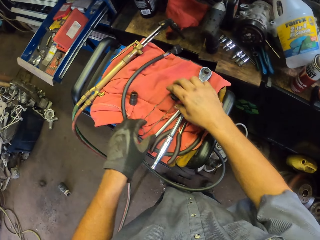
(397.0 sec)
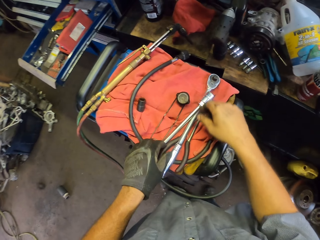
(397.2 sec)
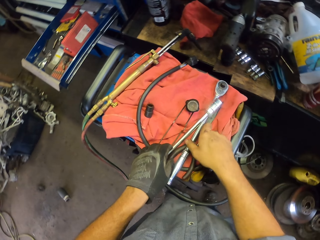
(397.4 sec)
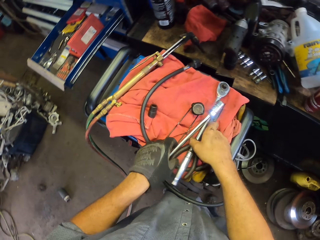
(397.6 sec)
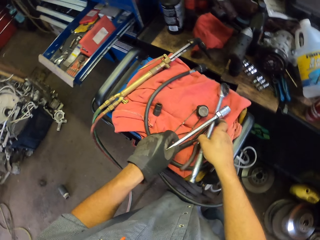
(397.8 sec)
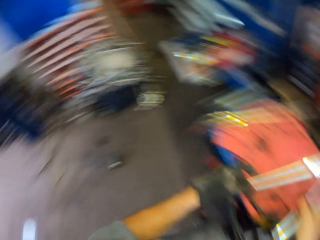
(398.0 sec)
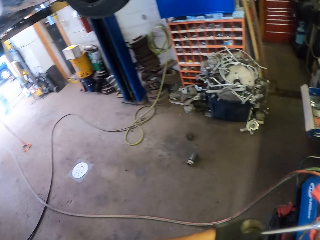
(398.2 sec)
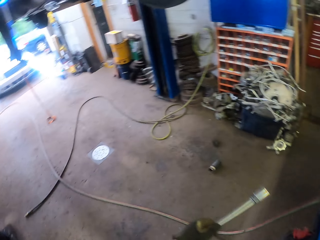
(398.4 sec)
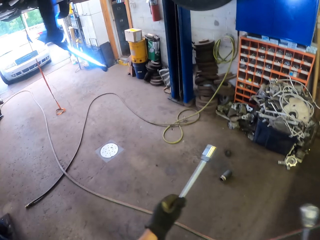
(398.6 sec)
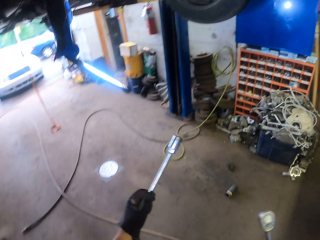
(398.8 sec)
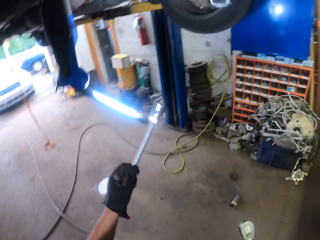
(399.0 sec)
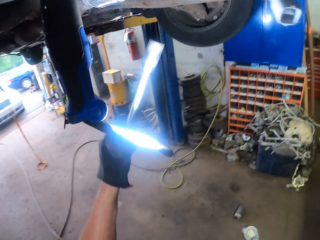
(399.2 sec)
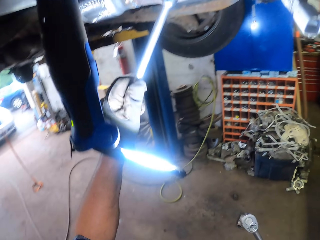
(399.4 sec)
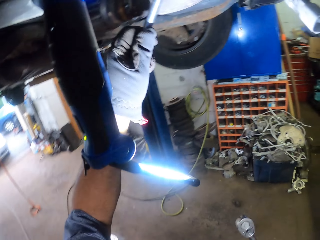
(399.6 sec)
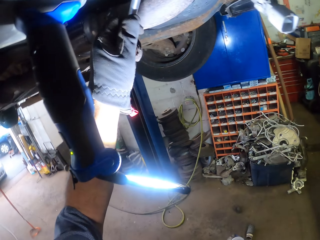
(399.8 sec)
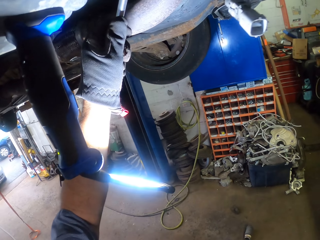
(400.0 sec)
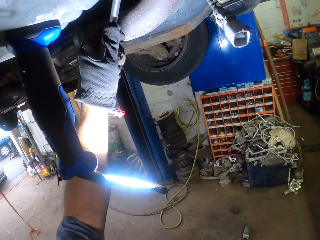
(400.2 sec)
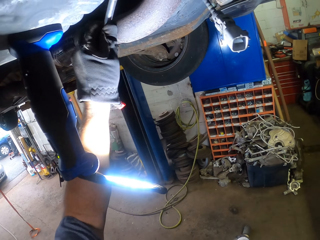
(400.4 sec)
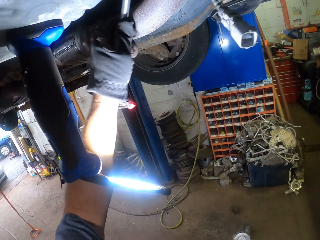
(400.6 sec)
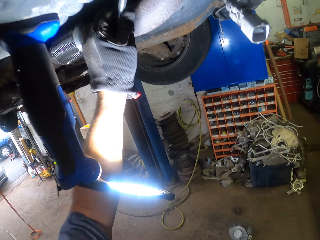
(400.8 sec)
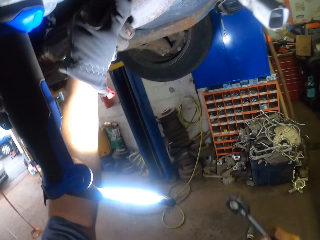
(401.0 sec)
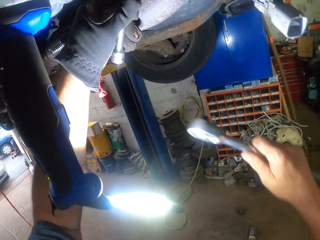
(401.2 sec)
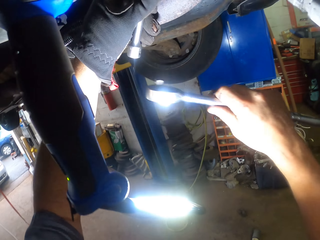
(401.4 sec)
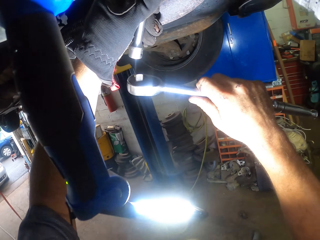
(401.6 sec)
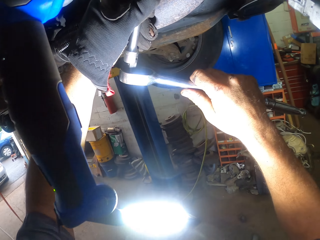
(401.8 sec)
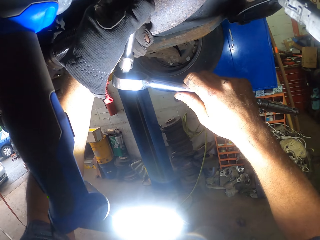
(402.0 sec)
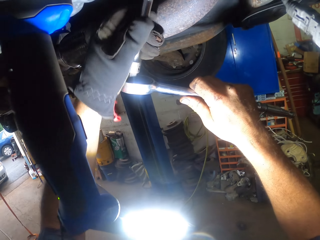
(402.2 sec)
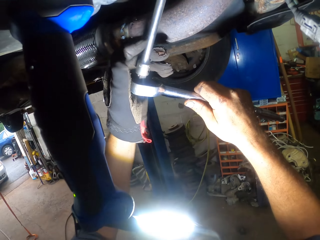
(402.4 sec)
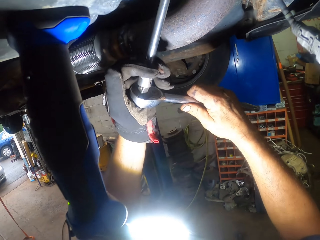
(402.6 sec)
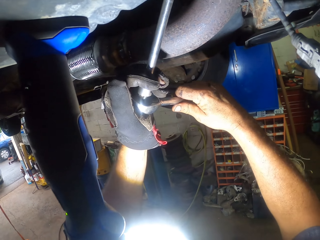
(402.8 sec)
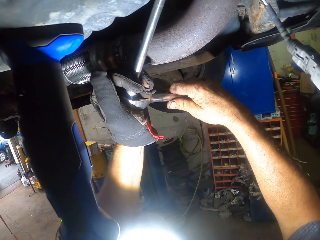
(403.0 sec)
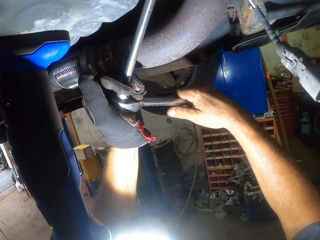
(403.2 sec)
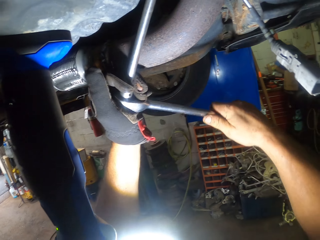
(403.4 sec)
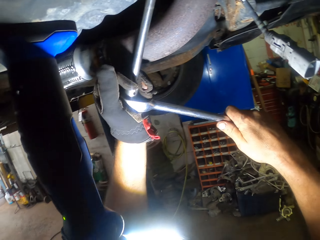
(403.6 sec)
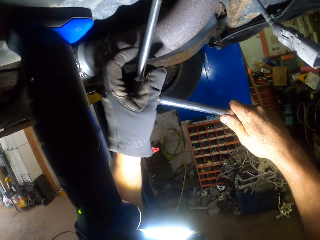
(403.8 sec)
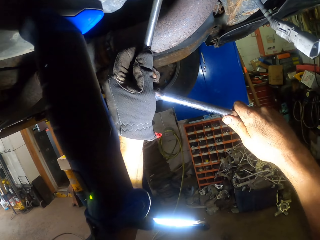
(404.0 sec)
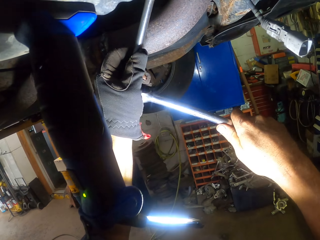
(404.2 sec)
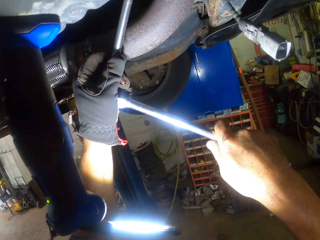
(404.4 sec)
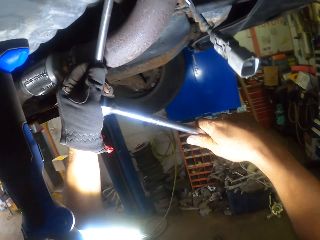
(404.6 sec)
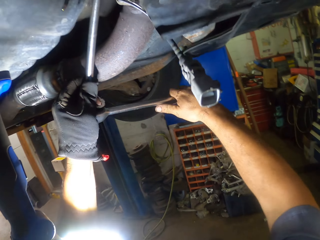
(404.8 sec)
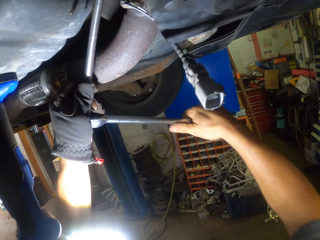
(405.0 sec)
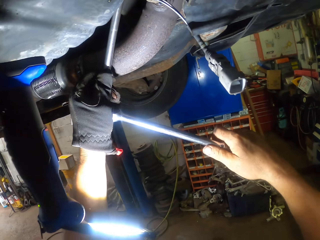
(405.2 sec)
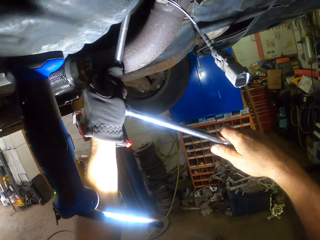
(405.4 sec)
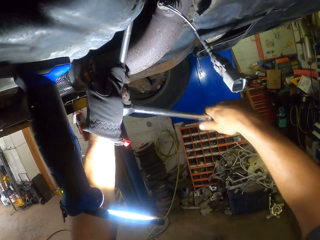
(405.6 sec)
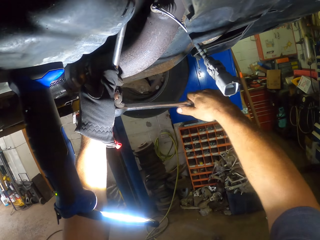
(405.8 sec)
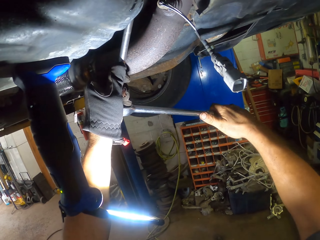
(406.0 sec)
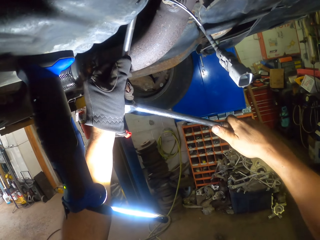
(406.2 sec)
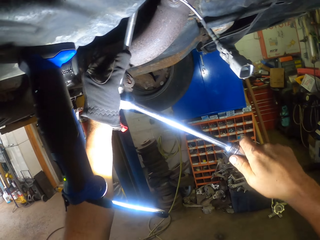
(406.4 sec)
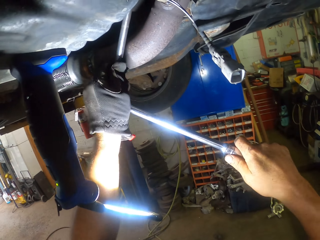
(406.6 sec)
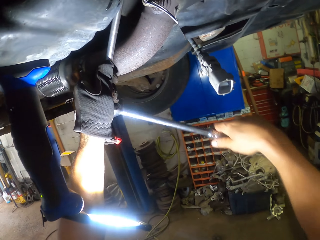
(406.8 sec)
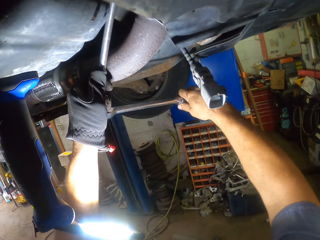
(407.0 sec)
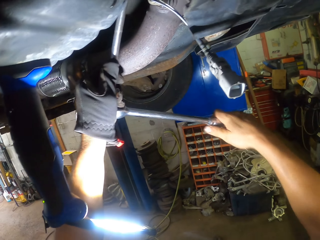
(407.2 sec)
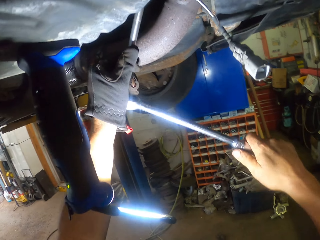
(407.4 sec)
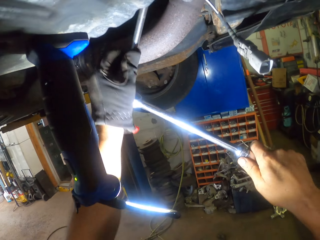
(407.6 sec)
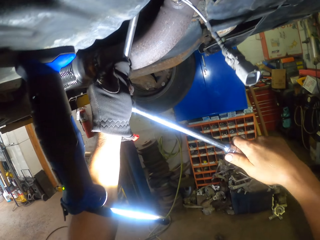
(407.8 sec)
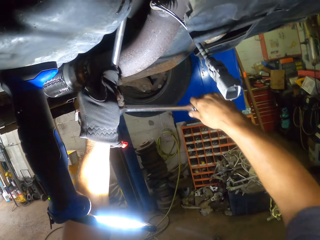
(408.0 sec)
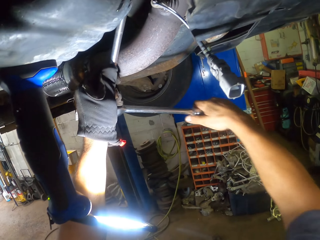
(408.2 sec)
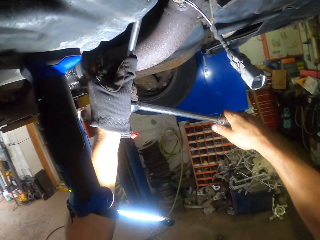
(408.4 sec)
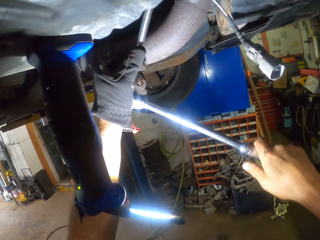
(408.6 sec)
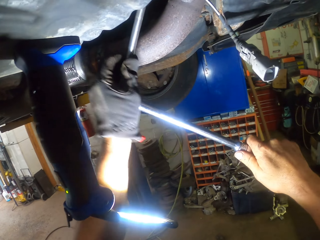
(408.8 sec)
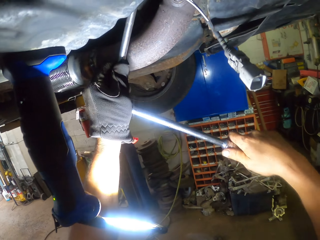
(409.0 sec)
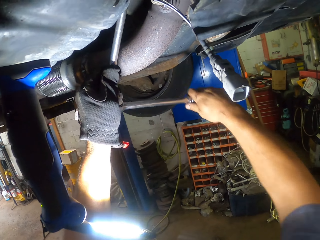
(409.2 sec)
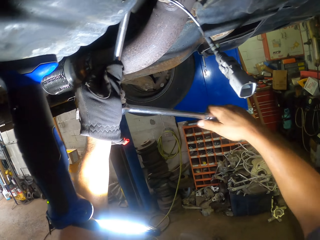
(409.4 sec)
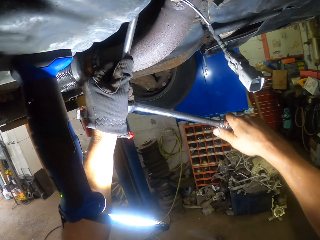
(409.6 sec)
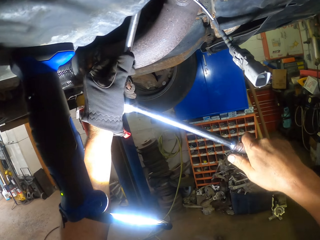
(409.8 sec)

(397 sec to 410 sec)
The camera wearer swings the left hand. They put the lighter aside, pick up the torque spanner or socket wrench with the right hand, and pick up a ratchet wrench or ratchet with the left hand. They walk around the garage, swing the left hand, and put the ratchet in the engine. They tighten the bolt using the torque spanner. They swing the right hand, join the socket wrench to the ratchet, put the ratchet wrench under the torque spanner, and hold the ratchet wrench. They turn the bolt with the ratchet and socket wrench.

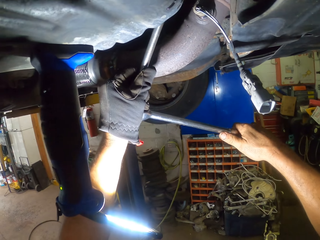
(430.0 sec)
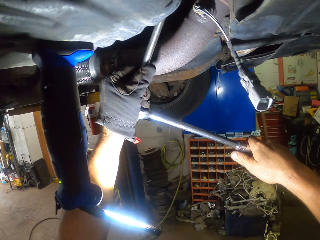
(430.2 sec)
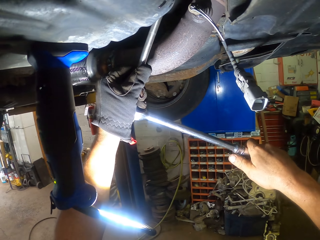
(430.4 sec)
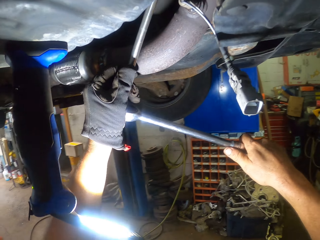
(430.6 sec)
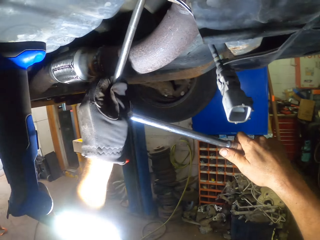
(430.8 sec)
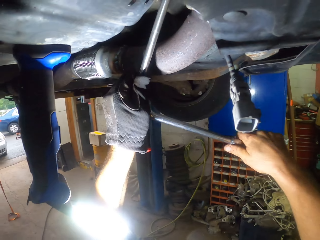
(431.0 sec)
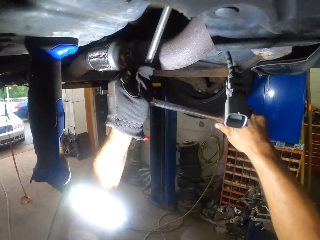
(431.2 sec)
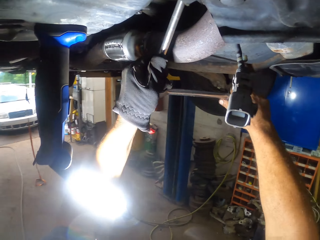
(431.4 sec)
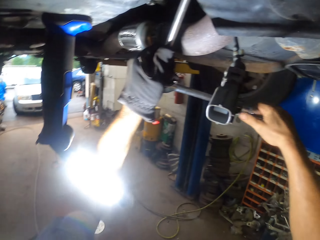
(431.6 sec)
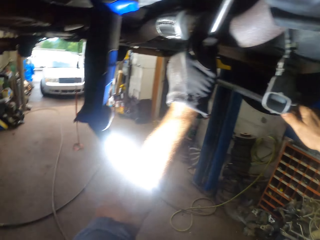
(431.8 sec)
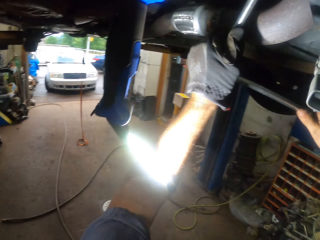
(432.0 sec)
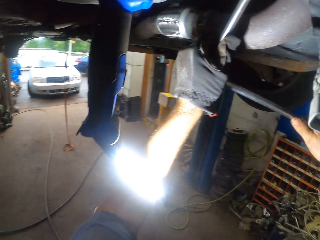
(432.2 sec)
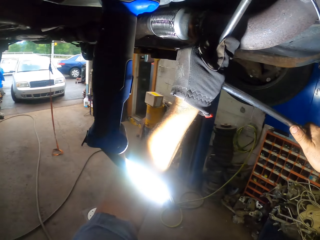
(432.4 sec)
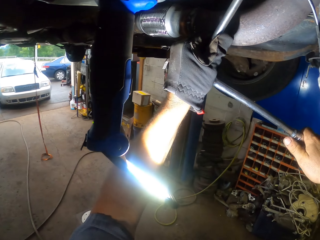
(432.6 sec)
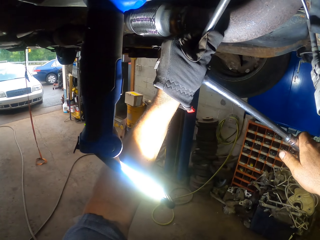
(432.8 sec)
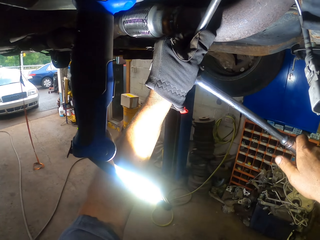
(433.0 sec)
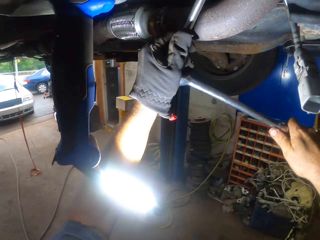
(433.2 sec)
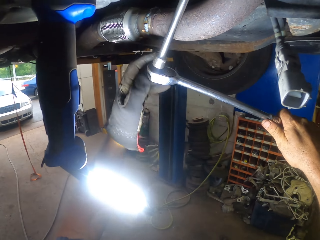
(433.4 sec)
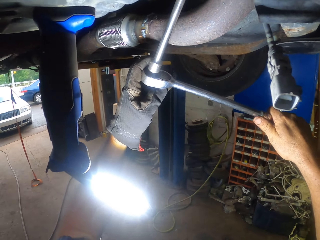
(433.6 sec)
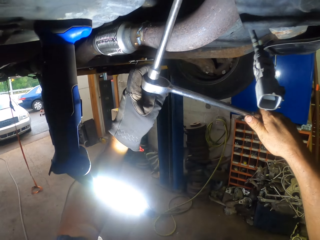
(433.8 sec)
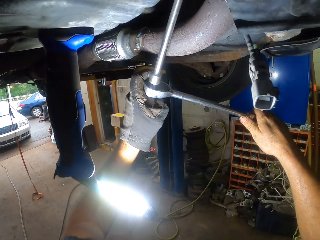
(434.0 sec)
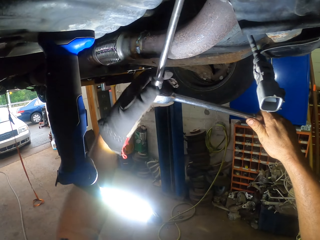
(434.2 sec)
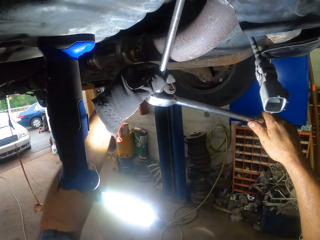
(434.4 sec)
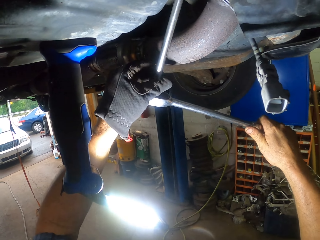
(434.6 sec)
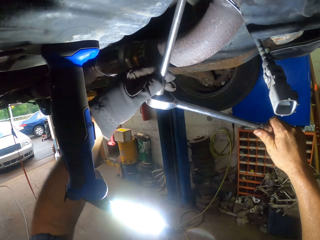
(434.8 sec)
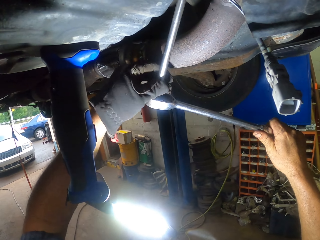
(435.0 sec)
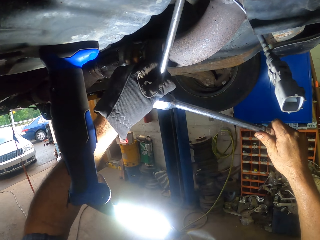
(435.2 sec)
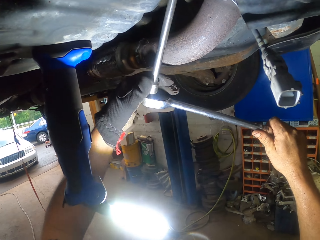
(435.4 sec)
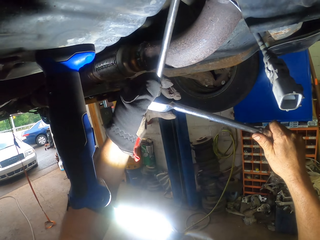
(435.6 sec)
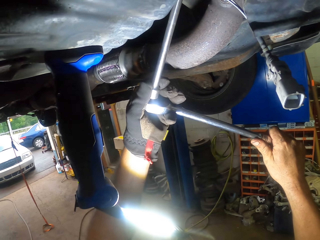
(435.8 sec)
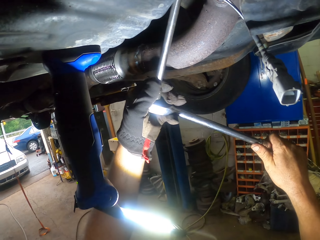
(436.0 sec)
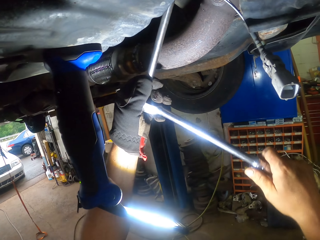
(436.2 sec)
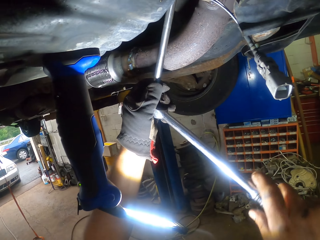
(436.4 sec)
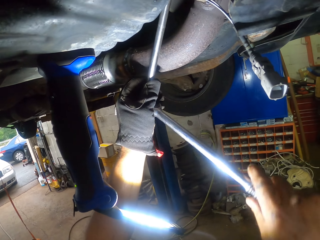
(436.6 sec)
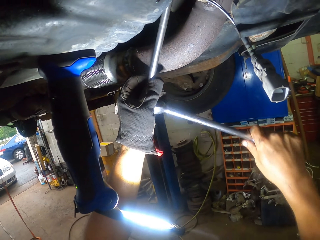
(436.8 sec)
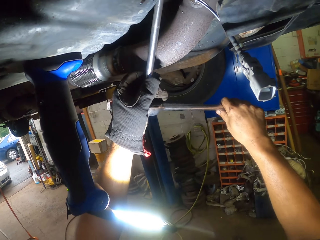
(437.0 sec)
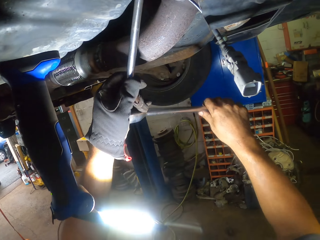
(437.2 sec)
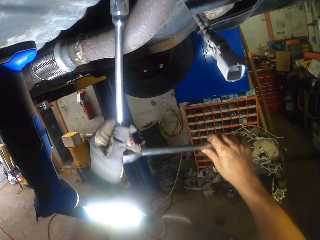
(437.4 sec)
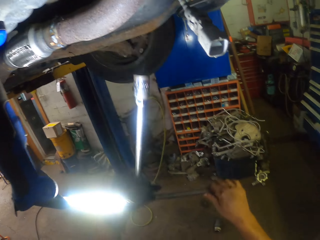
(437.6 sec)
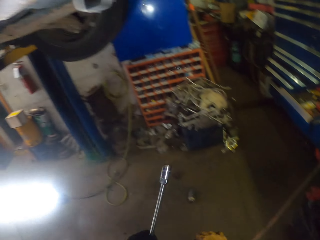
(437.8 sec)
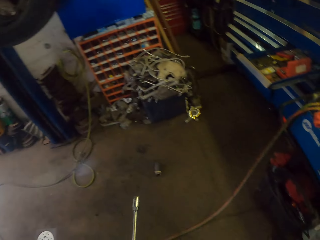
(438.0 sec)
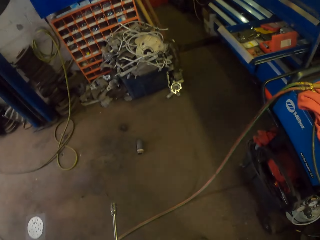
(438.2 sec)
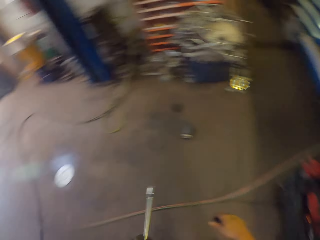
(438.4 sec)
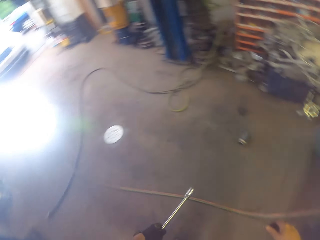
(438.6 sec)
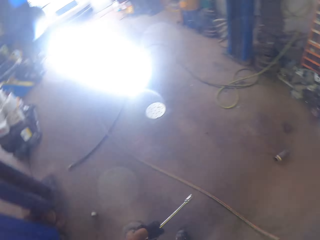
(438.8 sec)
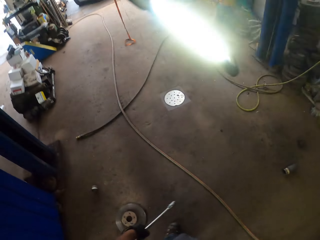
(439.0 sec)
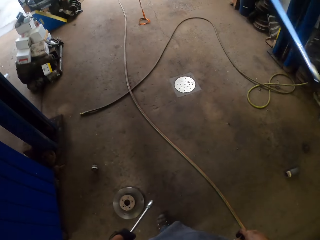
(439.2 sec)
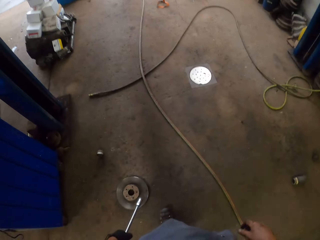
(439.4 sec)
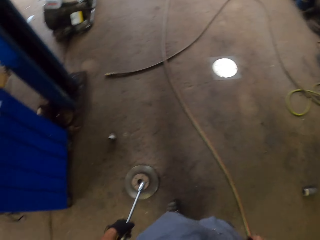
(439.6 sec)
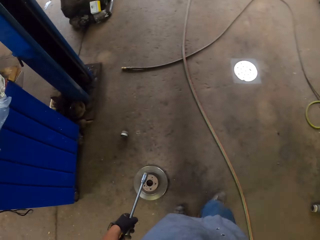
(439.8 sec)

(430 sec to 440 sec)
The camera wearer stares at the vehicle in the entrance. They tighten the bolt using a ratchet spanner. They swing the left hand. They pull the ratchet off the engine and walk around the garage.
